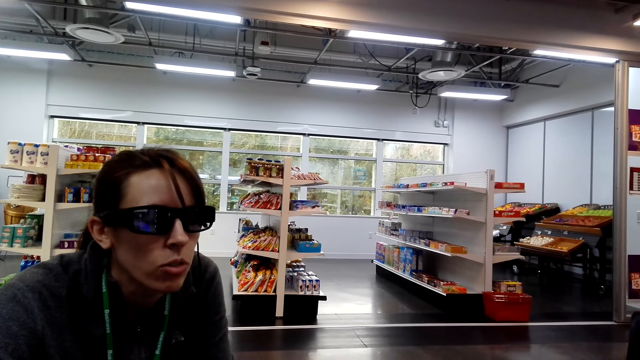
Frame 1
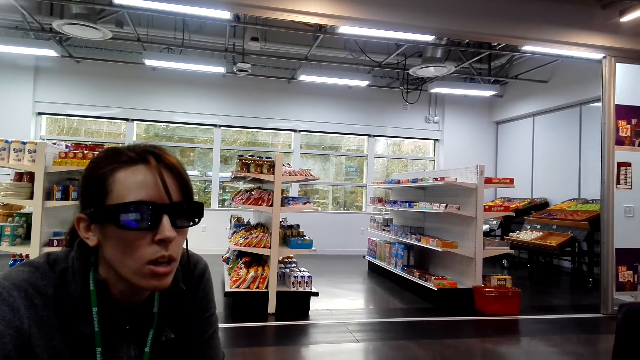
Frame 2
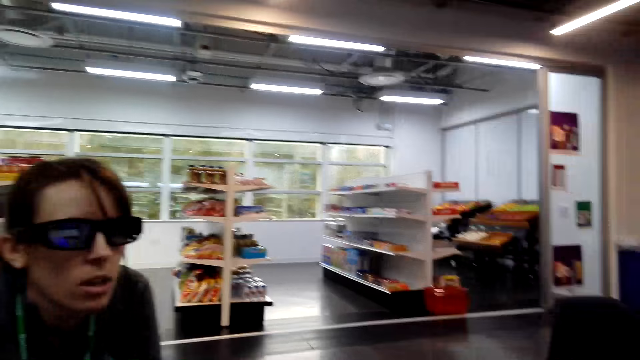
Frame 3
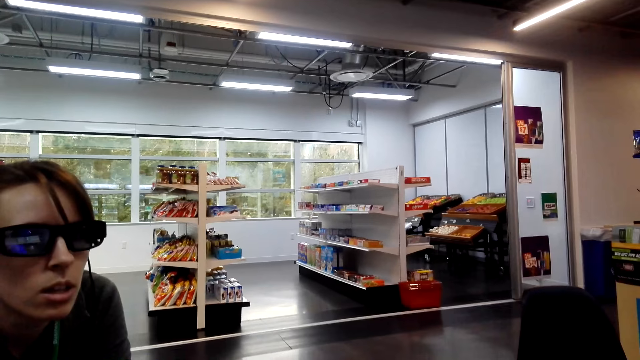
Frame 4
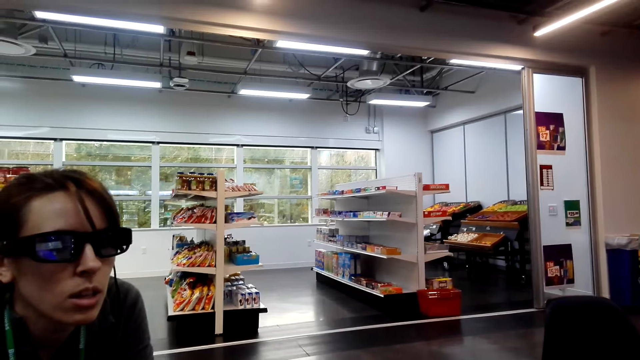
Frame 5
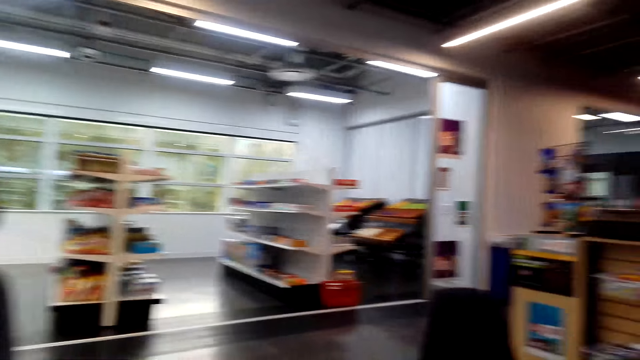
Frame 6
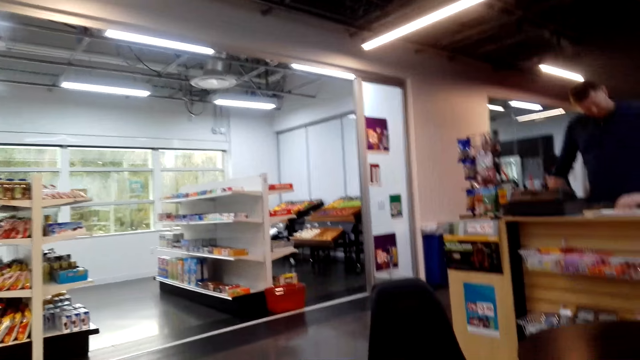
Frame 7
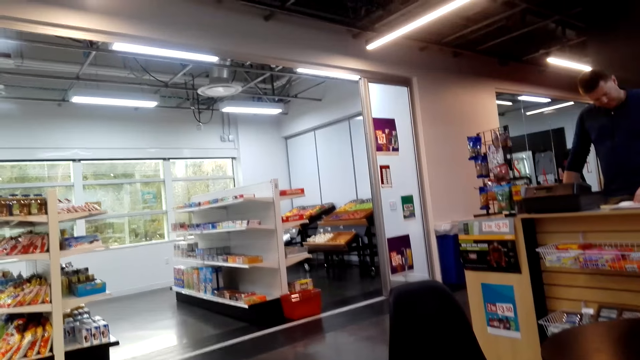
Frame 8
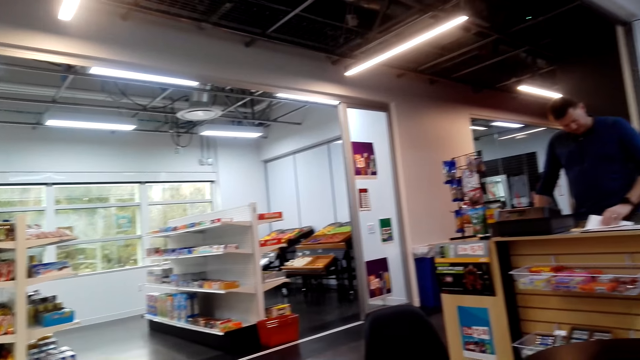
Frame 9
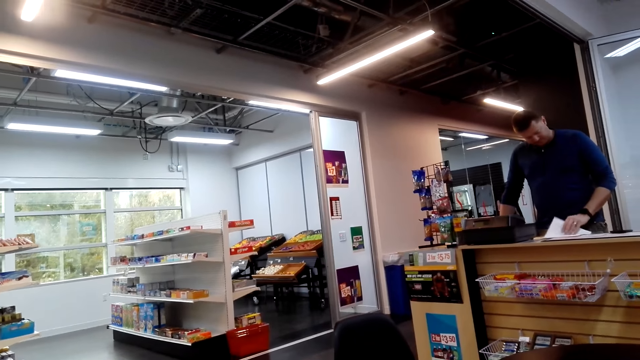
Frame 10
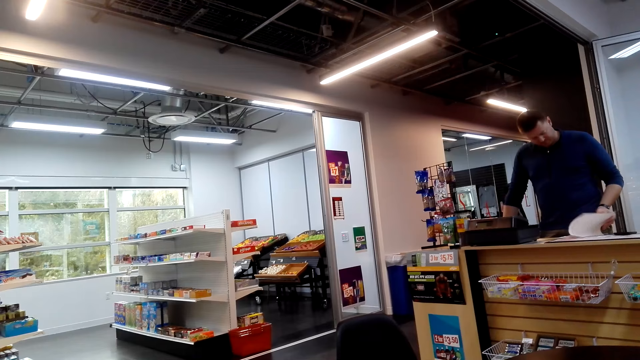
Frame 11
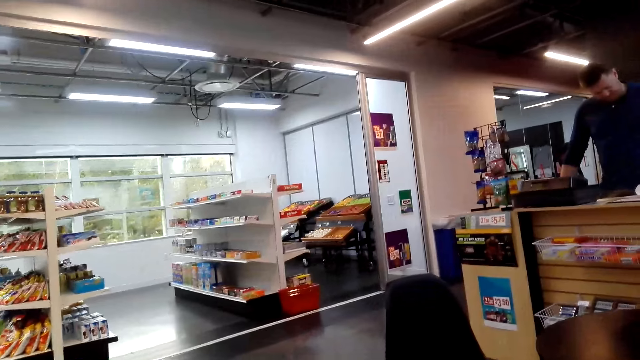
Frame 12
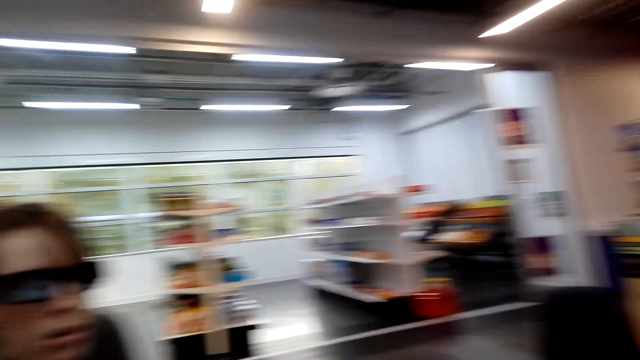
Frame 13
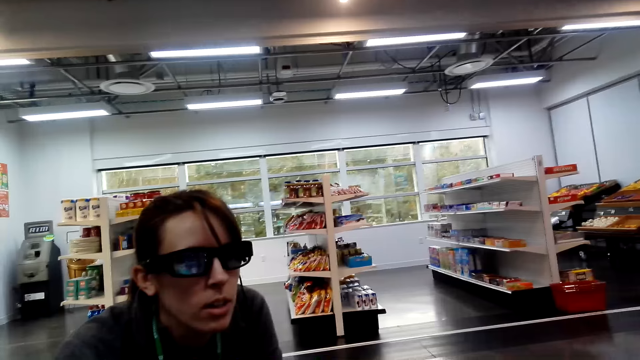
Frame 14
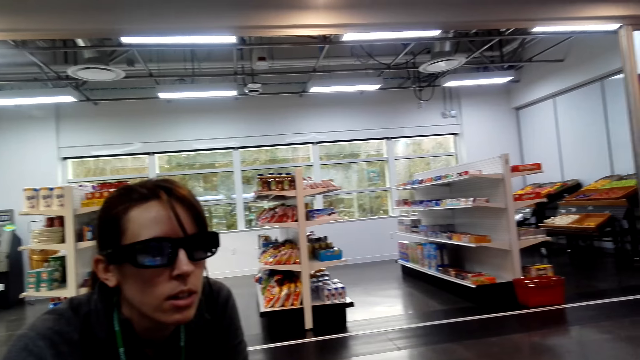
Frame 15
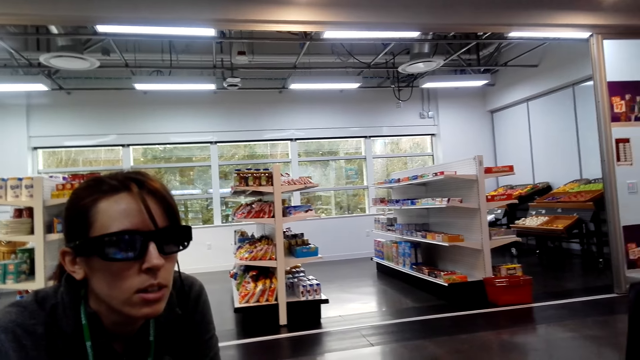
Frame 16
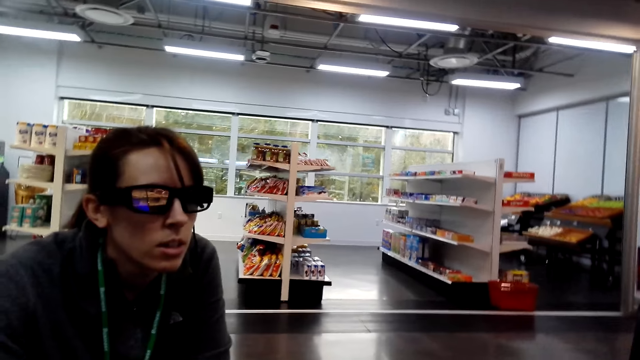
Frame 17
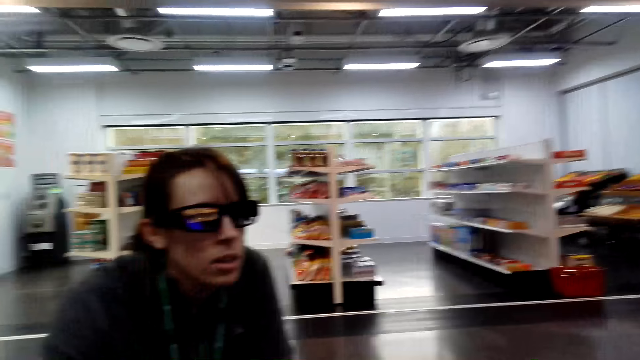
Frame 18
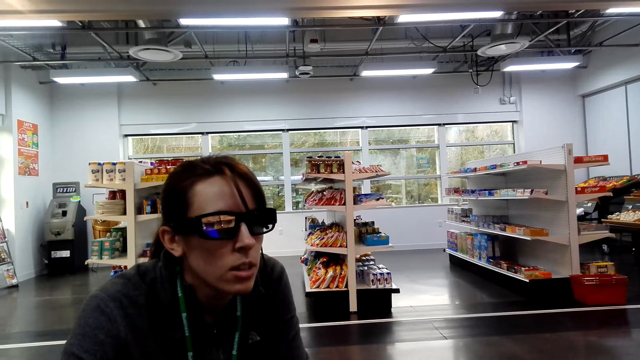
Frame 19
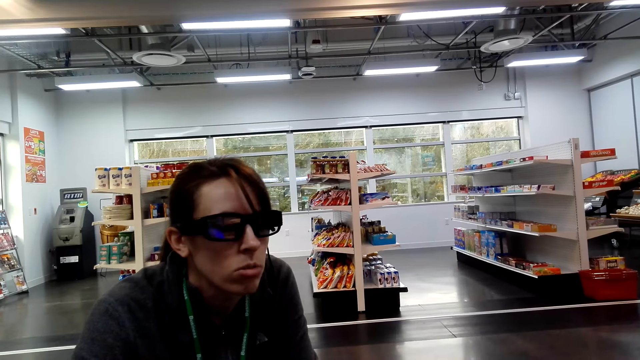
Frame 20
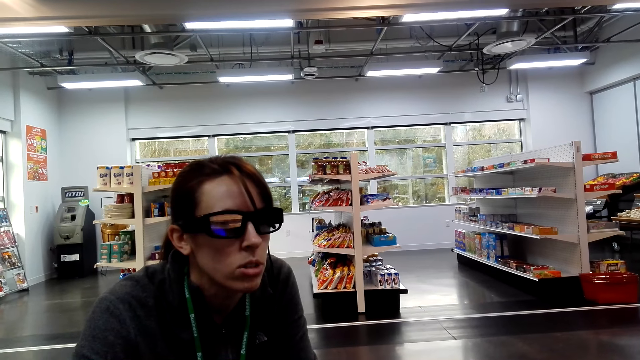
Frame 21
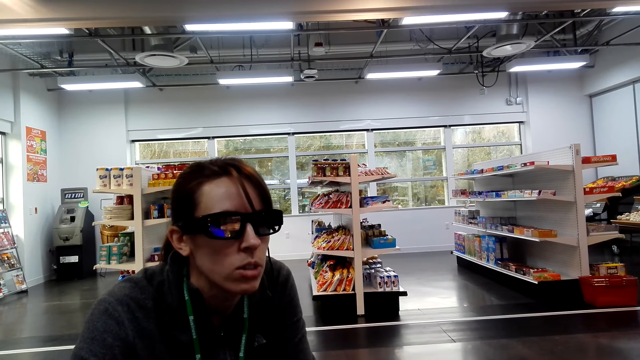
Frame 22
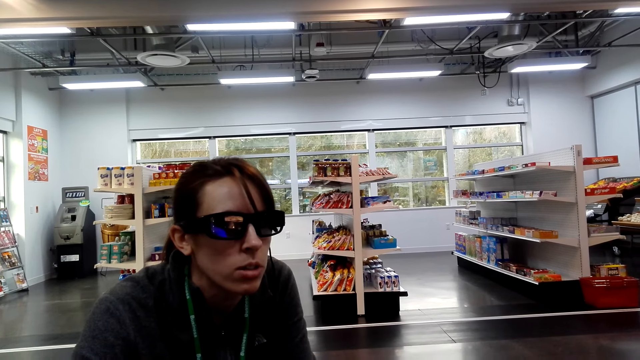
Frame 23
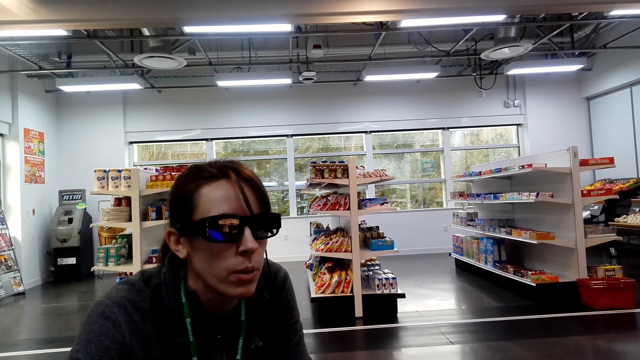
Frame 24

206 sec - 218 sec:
A man peruses a book. The man flips pages on the counter. The camera wearer talks with a lady.

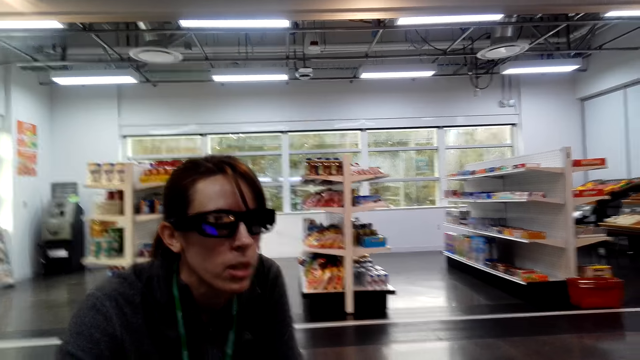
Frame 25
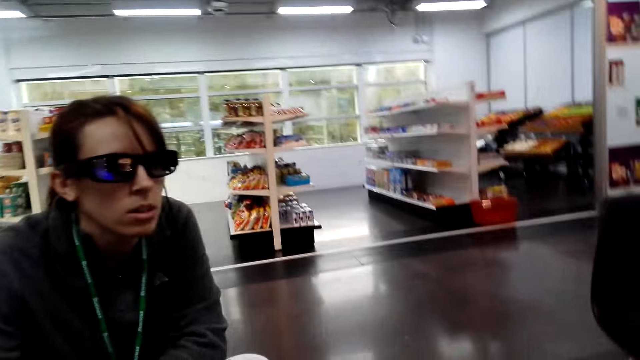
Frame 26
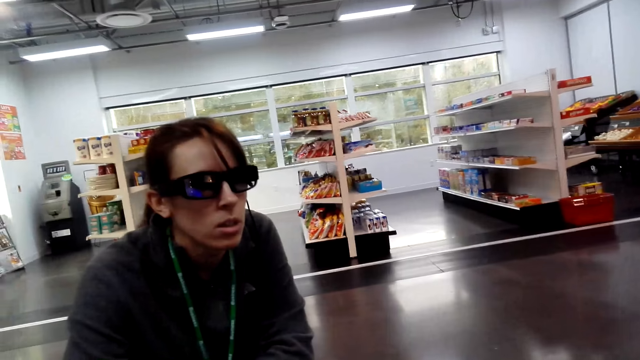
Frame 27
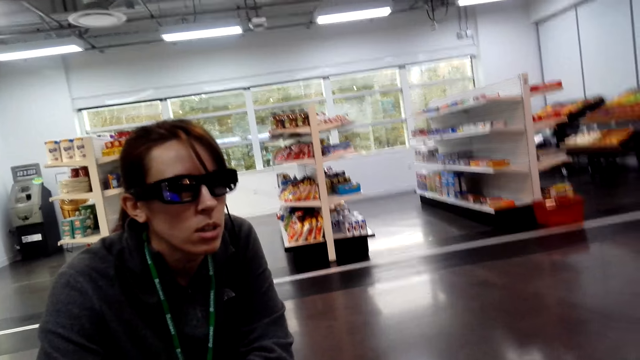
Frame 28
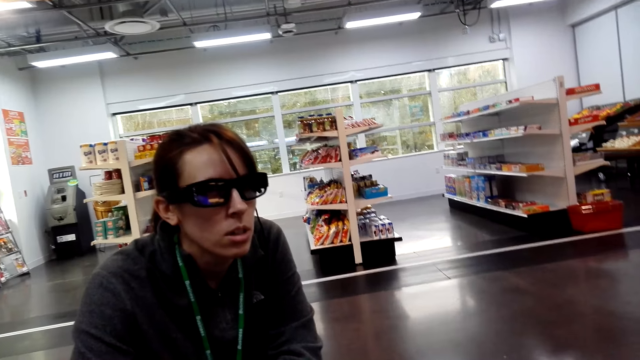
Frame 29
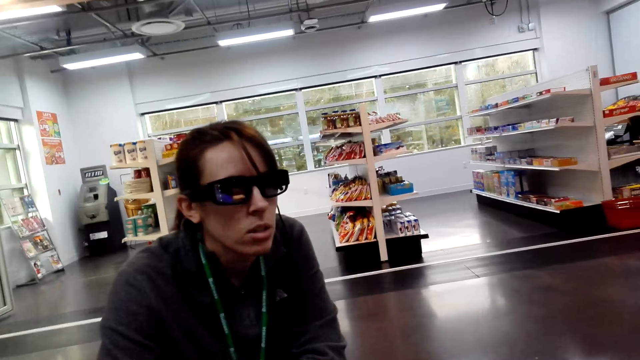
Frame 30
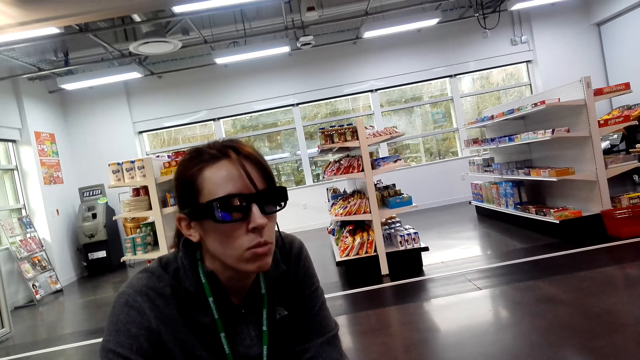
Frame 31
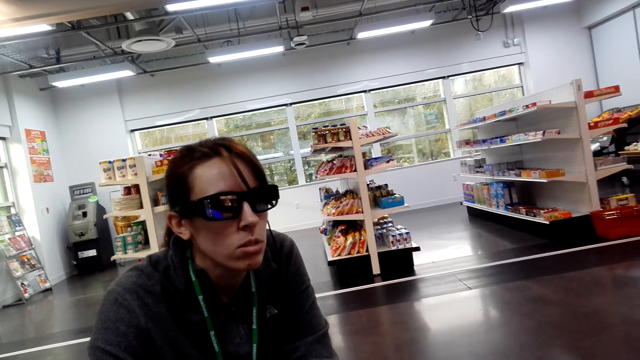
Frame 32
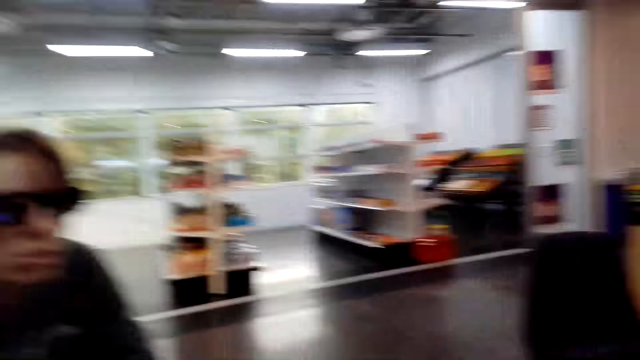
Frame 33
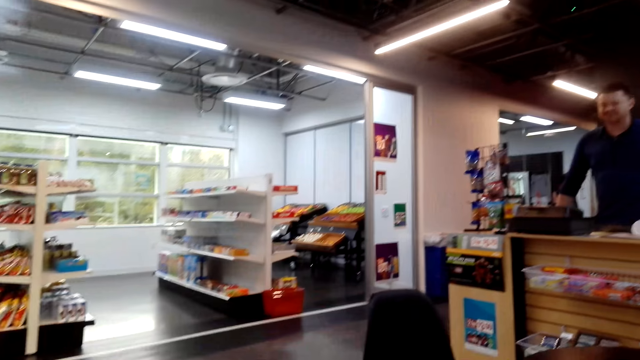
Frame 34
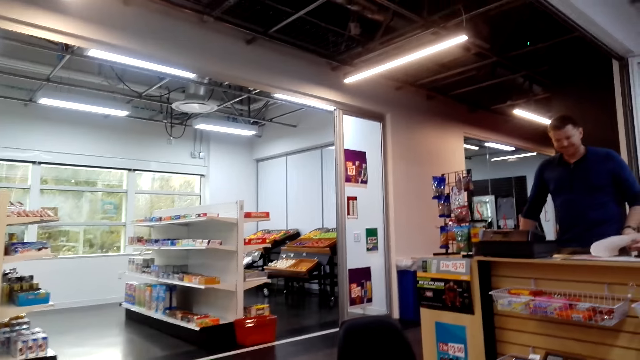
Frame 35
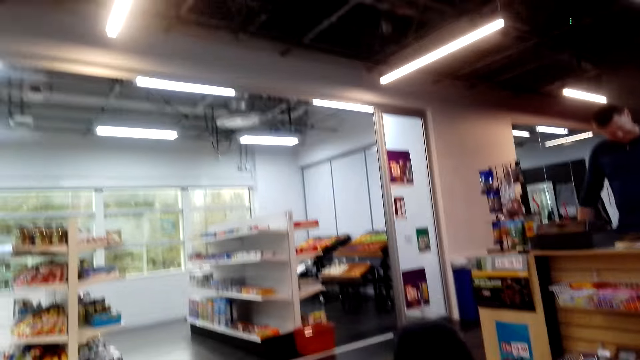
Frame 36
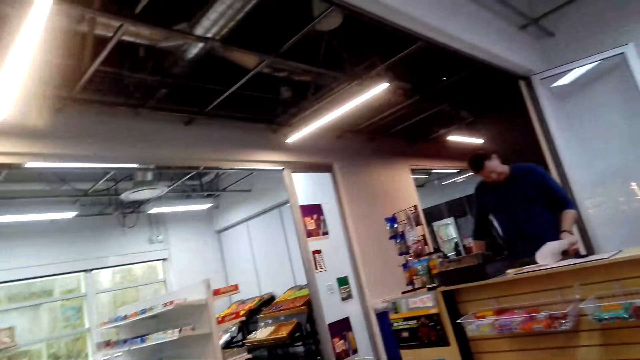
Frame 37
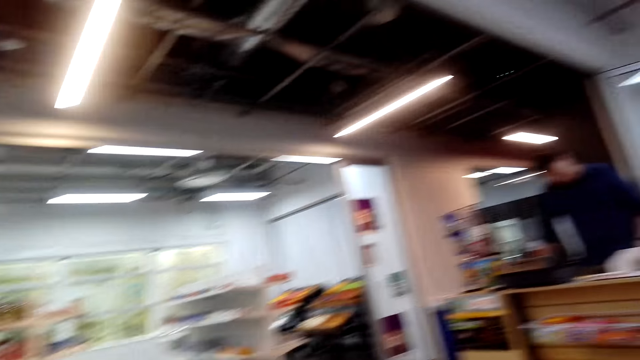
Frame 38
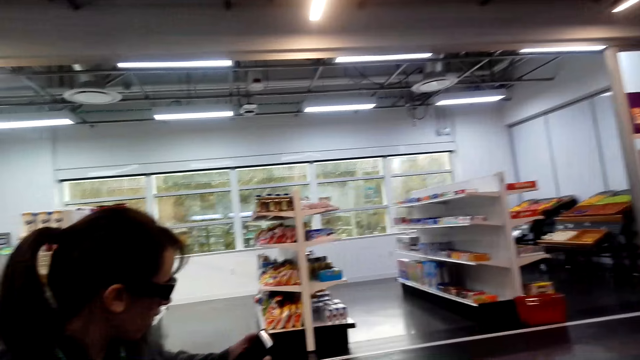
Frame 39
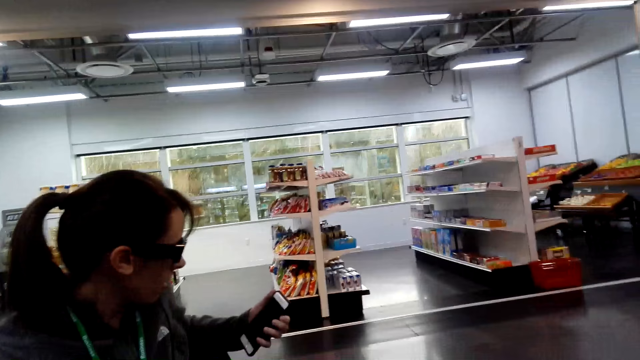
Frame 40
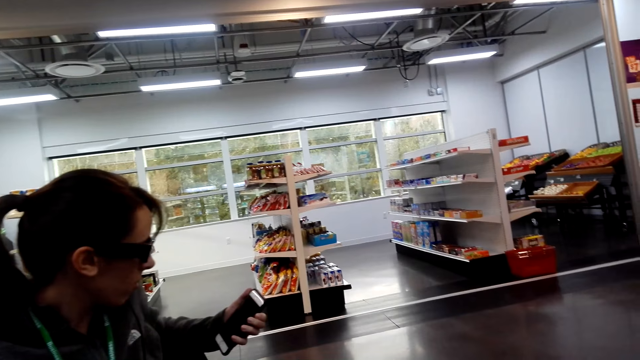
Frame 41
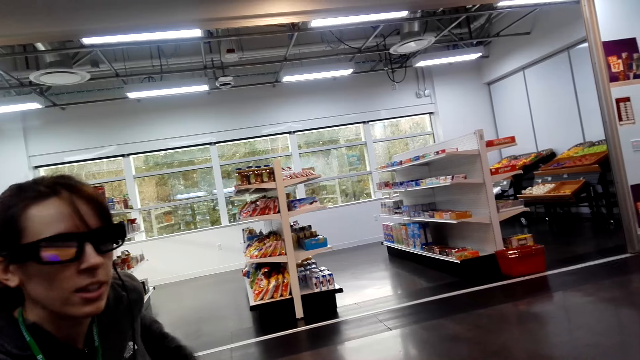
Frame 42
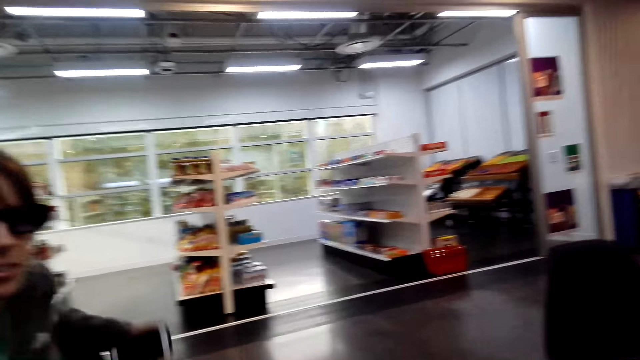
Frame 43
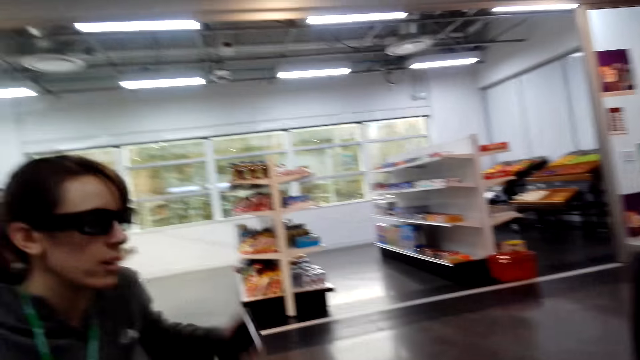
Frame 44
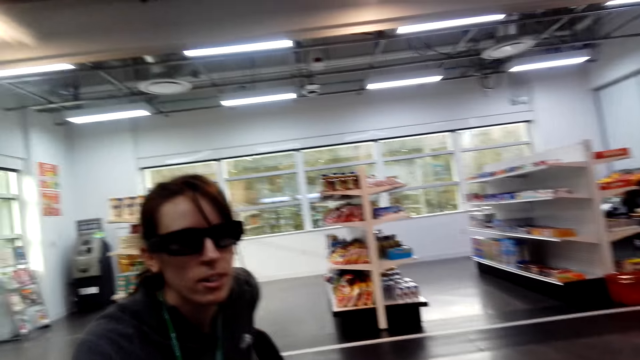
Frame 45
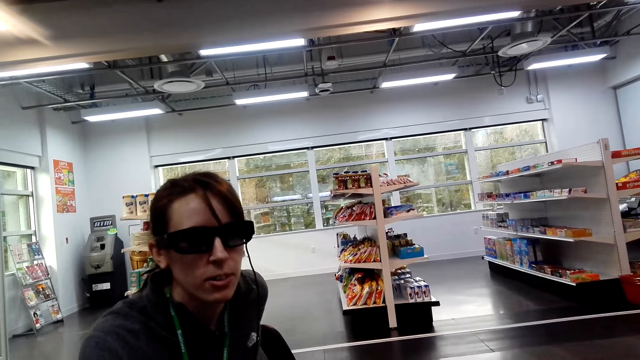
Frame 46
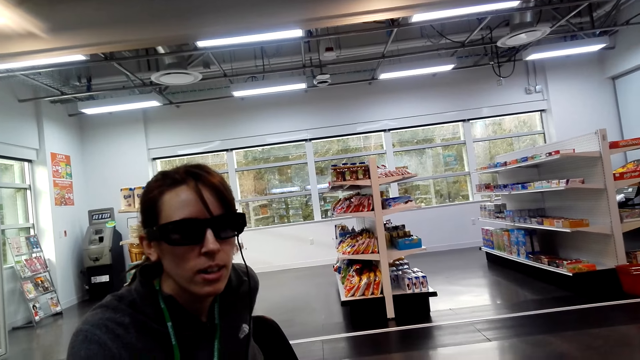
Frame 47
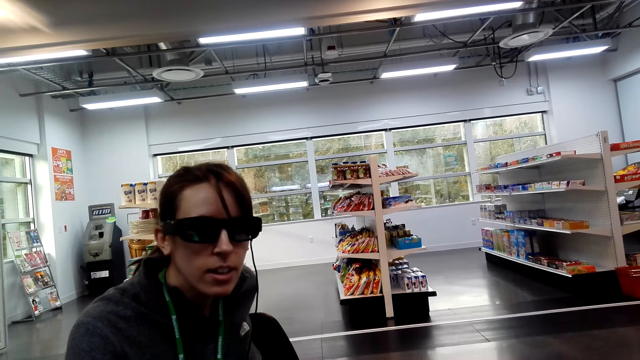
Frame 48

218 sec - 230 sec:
A man reads a book. The camera wearer looks around. A woman checks on the phone and puts the phone in the pocket.
